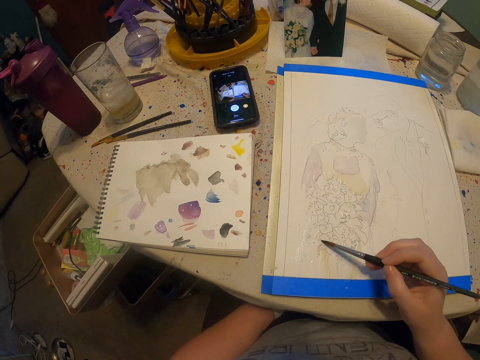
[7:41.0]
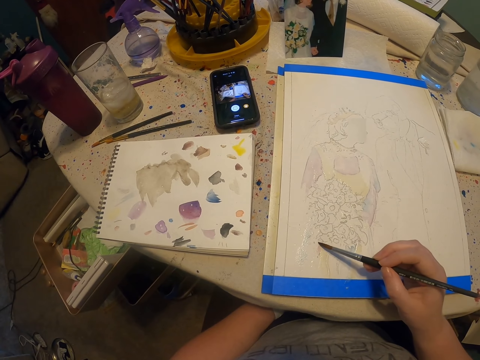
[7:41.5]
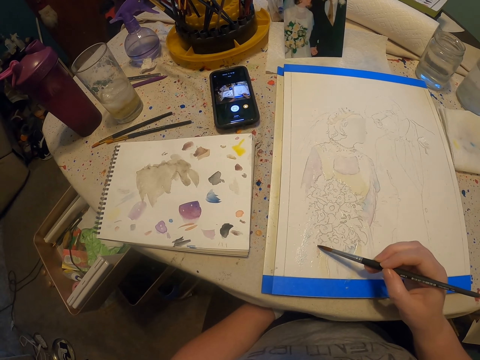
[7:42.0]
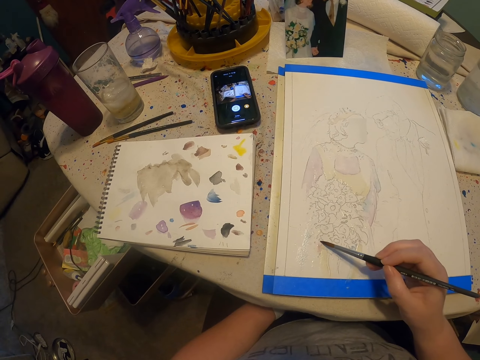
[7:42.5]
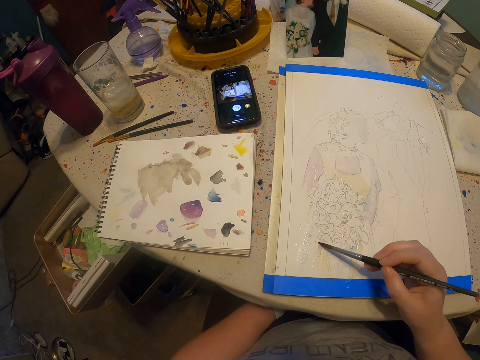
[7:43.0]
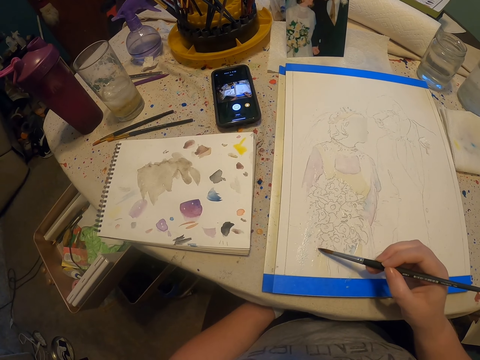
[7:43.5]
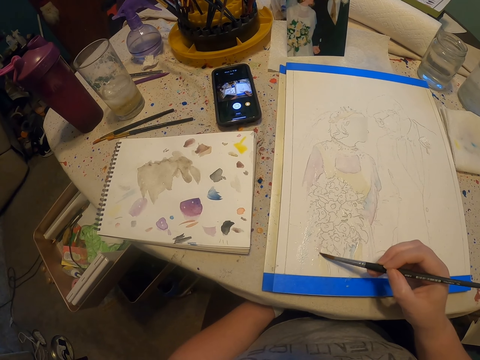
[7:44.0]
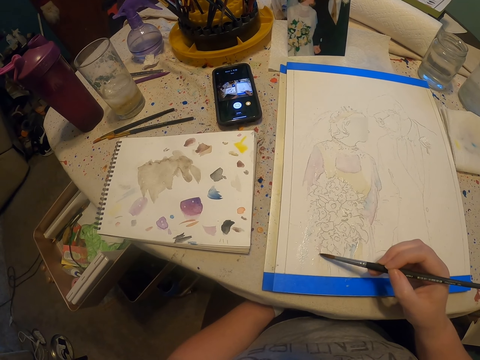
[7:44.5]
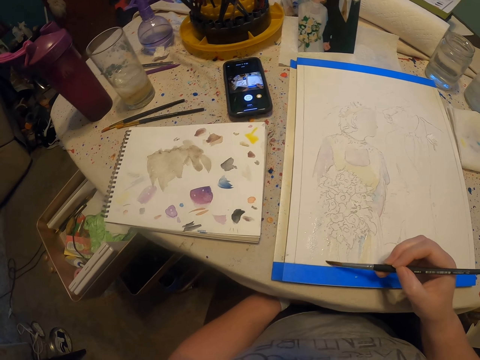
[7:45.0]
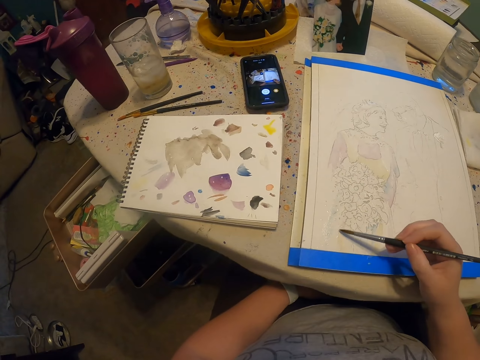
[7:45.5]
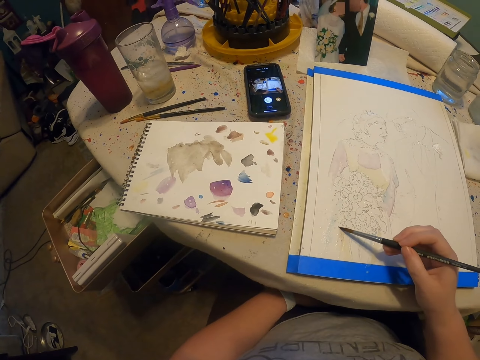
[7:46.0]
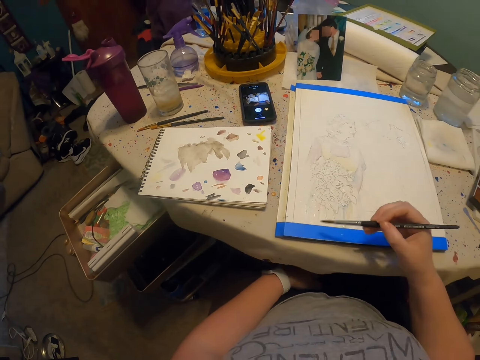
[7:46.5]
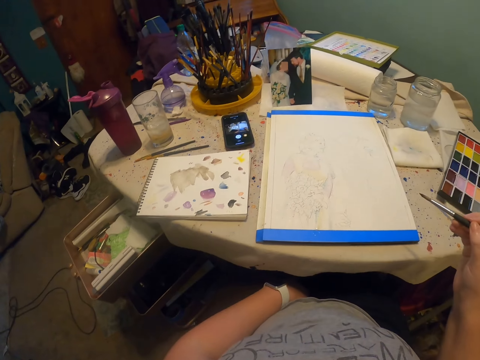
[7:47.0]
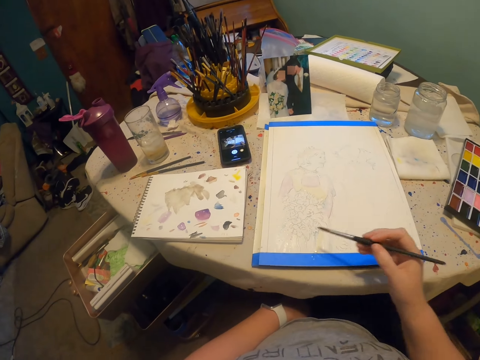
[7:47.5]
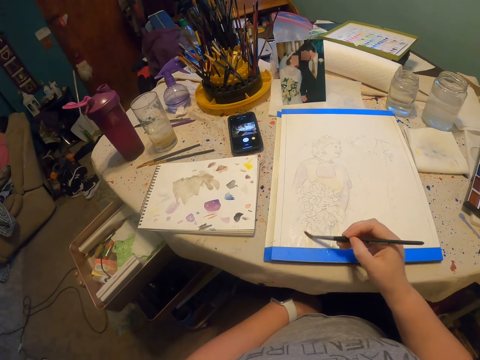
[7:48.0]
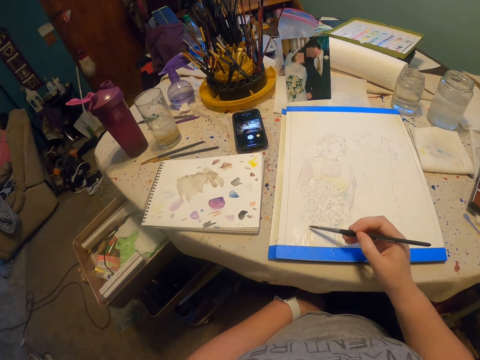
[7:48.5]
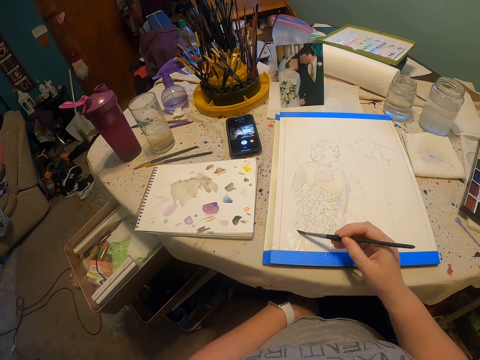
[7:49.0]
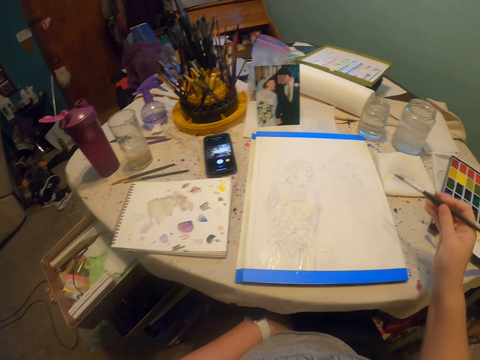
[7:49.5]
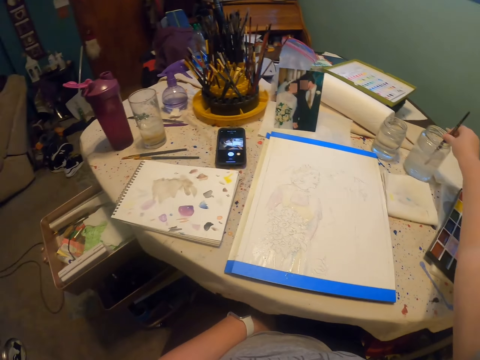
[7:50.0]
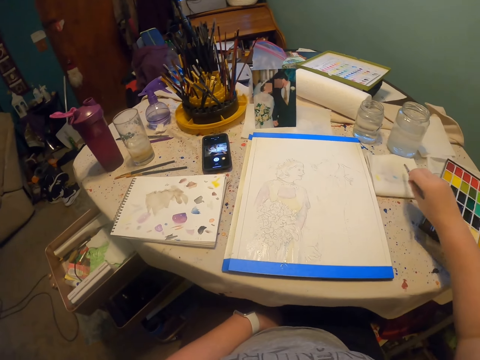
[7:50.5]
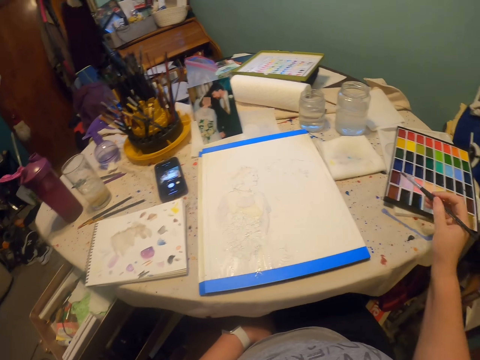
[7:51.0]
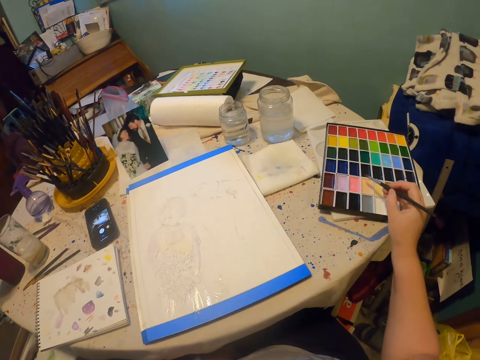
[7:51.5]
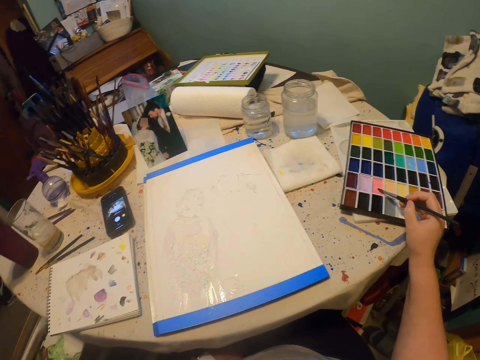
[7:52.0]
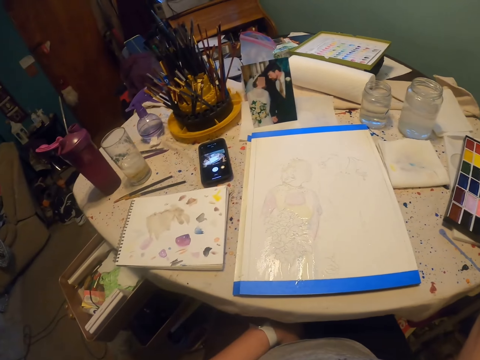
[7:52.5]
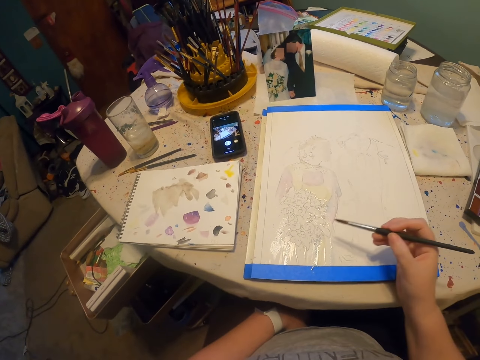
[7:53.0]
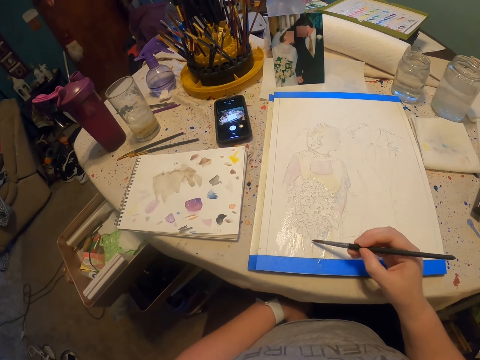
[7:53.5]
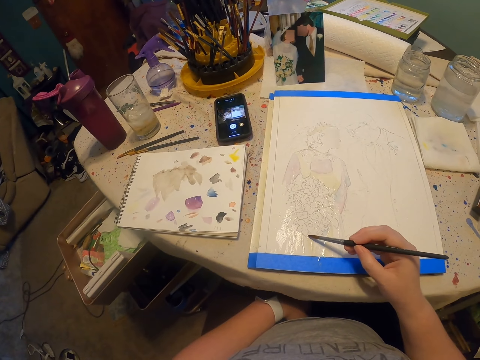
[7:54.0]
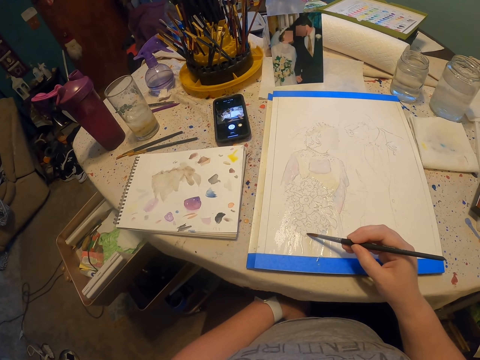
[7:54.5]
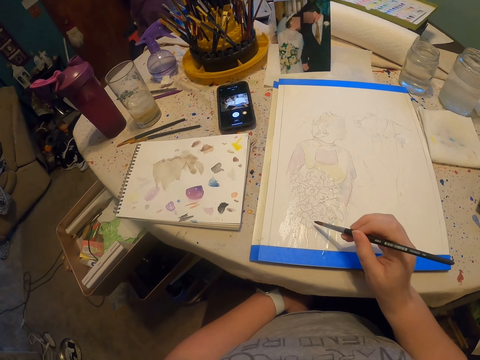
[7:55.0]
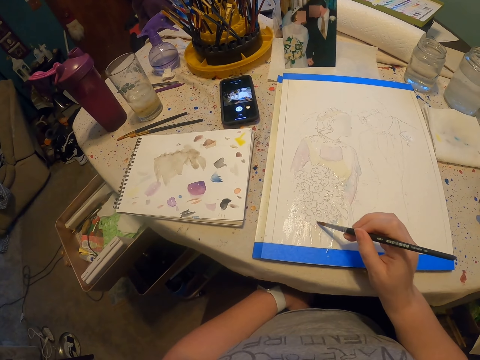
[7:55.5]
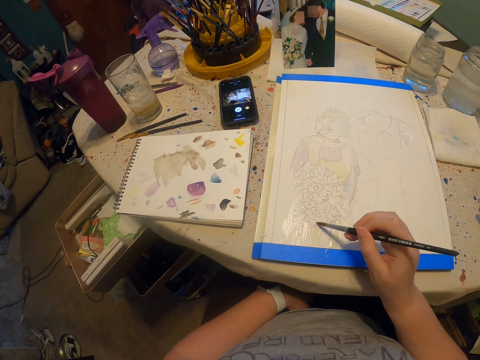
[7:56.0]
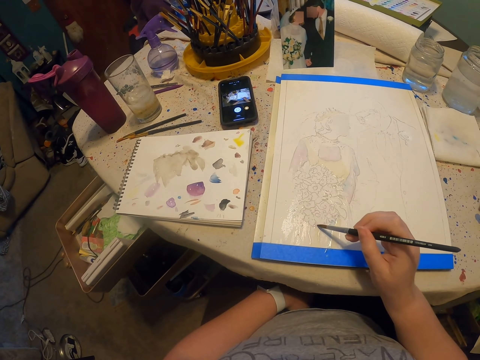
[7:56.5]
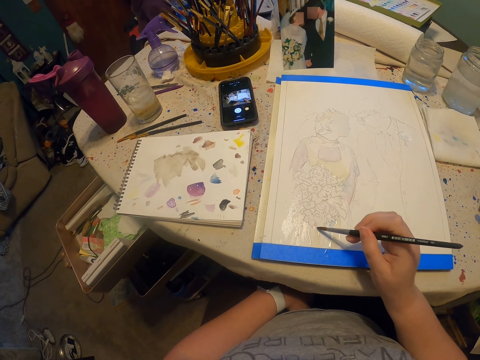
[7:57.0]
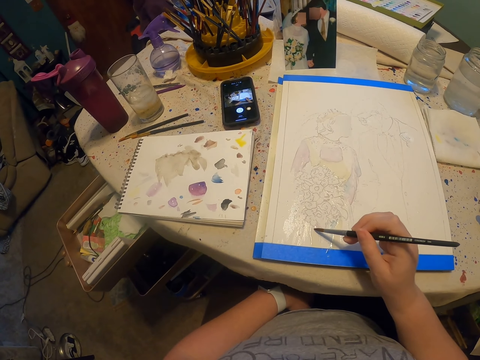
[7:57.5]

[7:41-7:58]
The camera wearer moves hand. They paint on the paint paper. They dip the paint brush on the colorless solution and remove excess solution on the paint brush. They dip the paint brush on the paint kit. They paint on the paint paper.

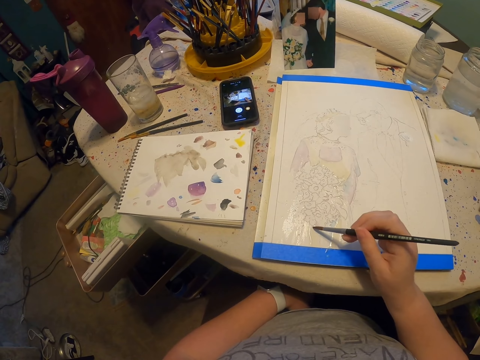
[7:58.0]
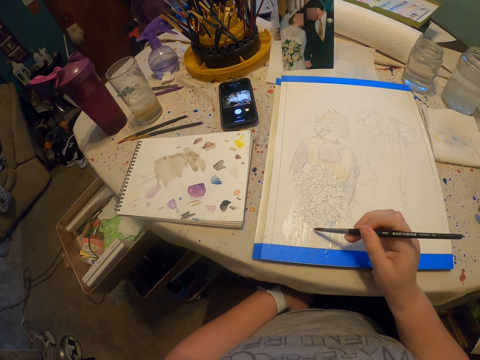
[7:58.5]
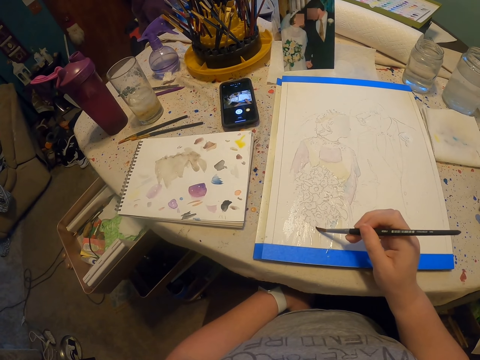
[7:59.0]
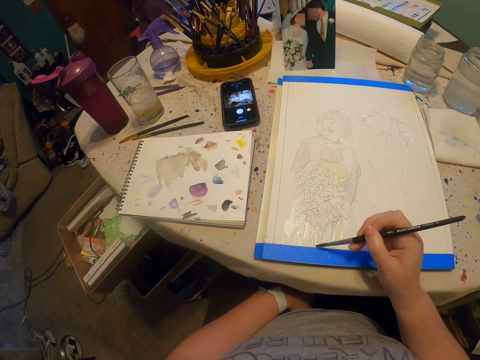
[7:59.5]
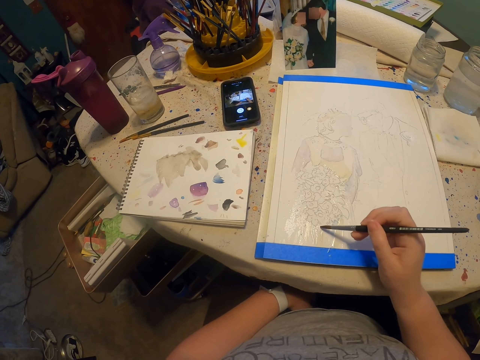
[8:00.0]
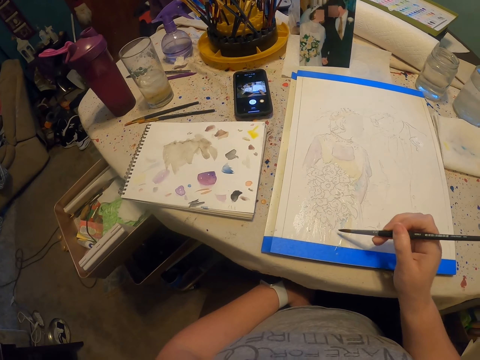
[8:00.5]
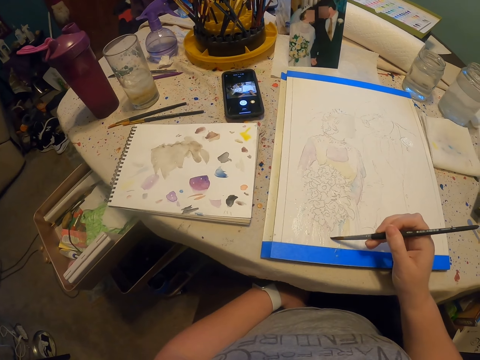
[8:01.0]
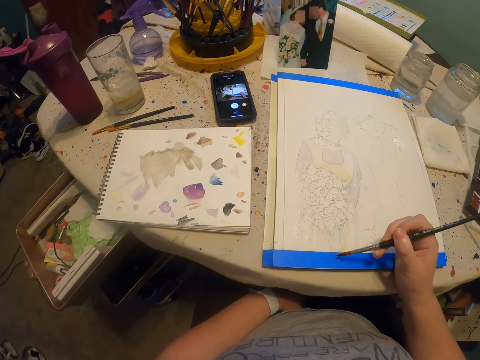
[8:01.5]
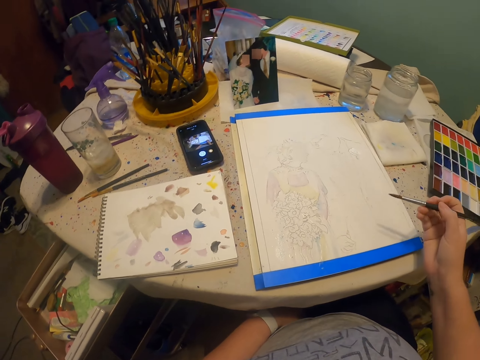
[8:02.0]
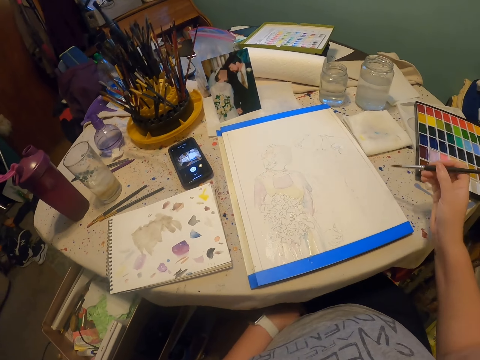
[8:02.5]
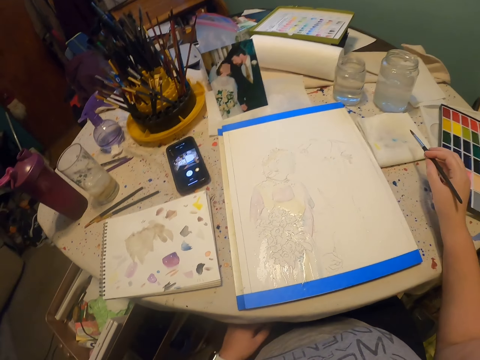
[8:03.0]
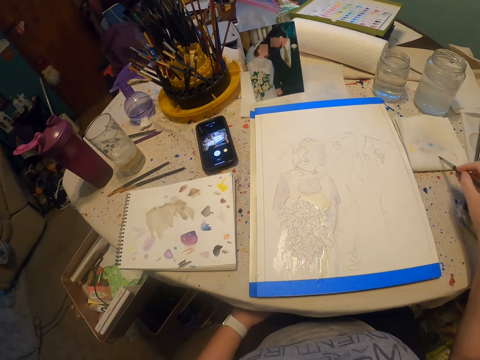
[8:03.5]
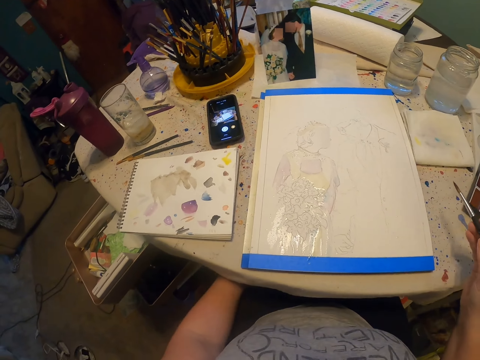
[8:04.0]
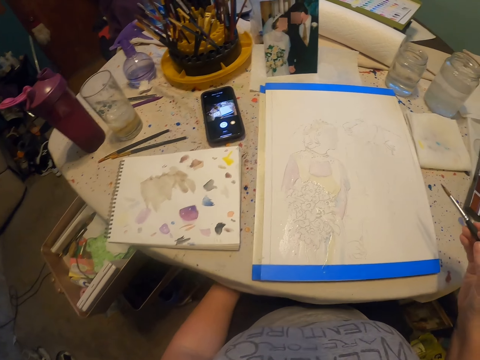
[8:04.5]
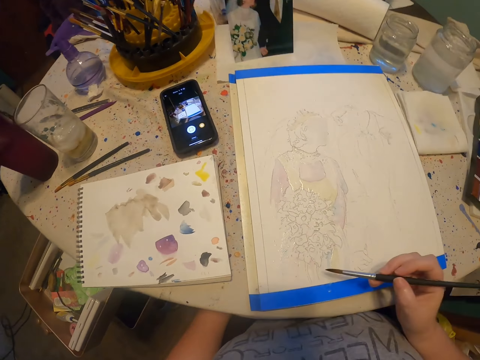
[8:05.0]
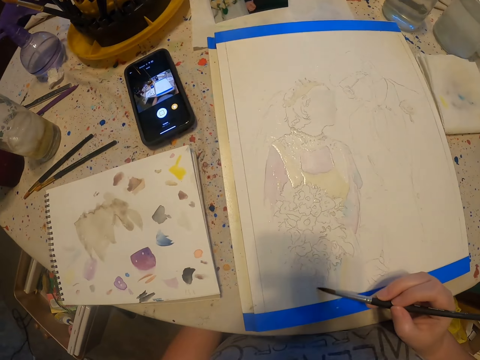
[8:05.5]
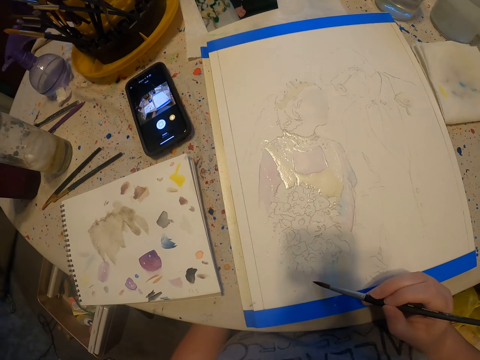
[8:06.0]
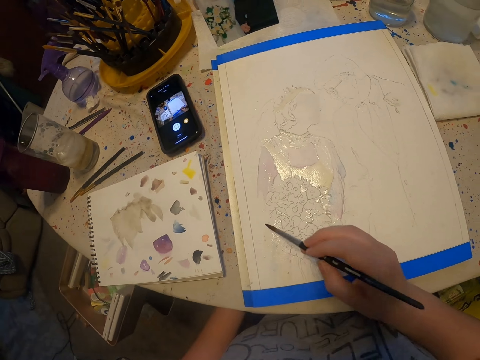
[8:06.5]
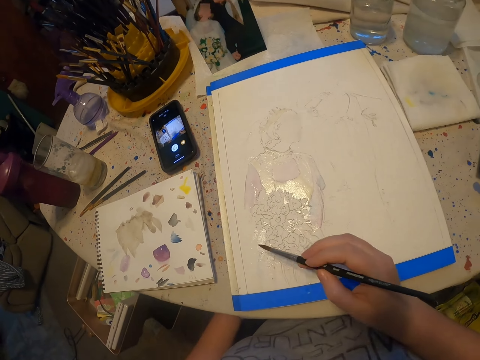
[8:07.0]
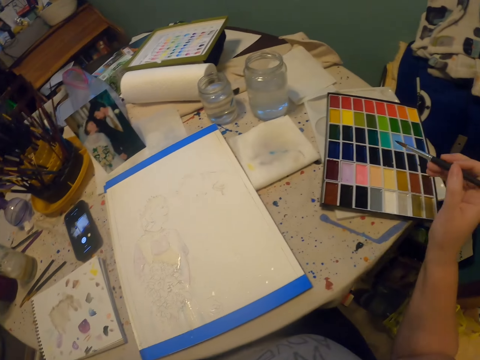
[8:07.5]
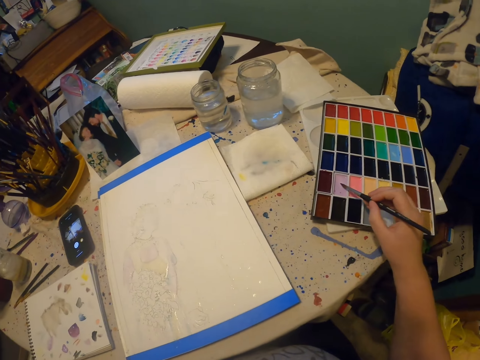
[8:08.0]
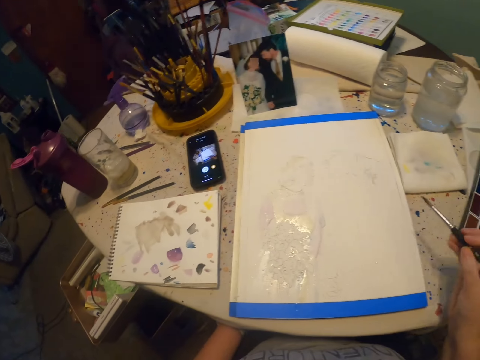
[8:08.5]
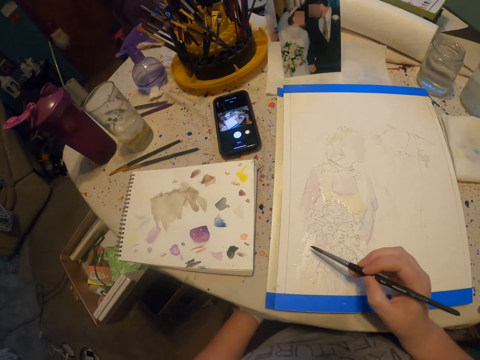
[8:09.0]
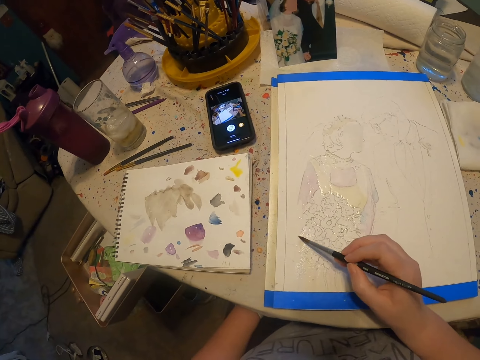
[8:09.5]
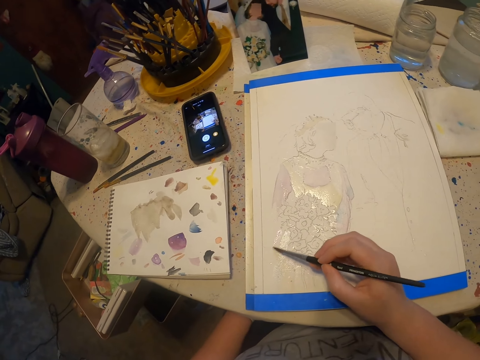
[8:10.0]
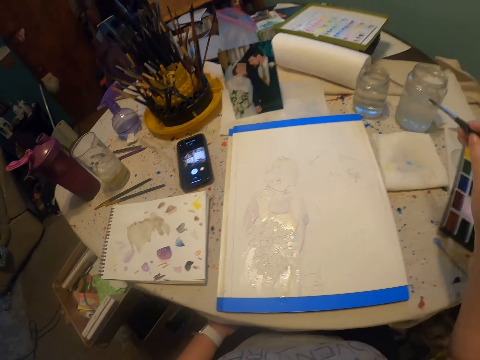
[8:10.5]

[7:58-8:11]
The camera wearer puts the brush into something. They remove excess paint on the paint brush. They paint on the paint paper. They dip the paint brush on the paint kit. They paint on the paint paper.
